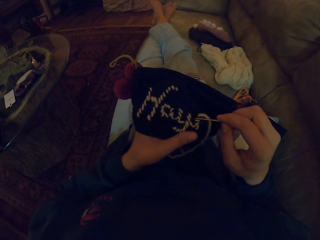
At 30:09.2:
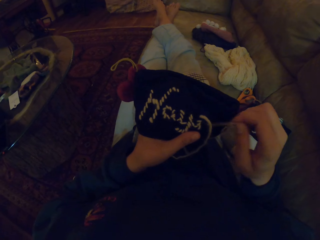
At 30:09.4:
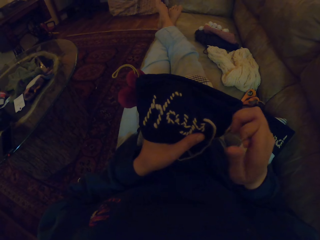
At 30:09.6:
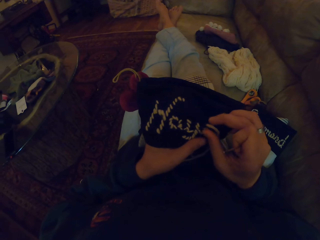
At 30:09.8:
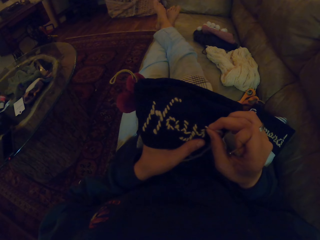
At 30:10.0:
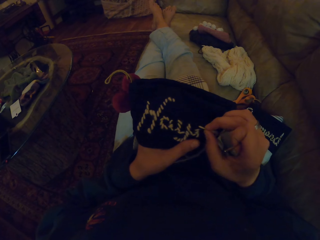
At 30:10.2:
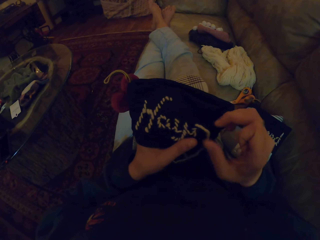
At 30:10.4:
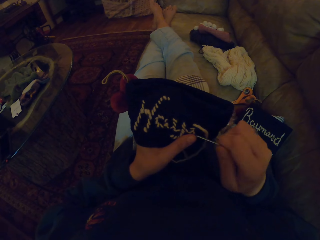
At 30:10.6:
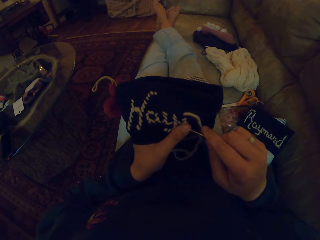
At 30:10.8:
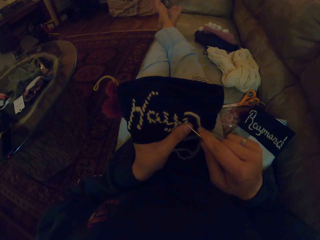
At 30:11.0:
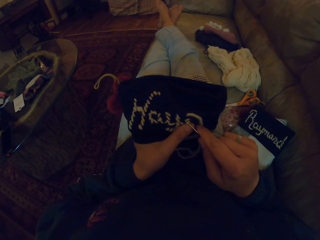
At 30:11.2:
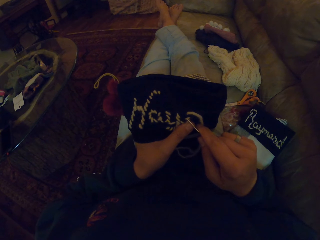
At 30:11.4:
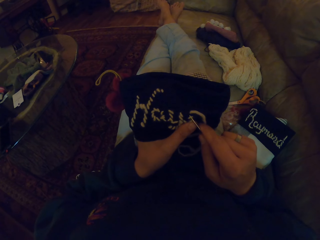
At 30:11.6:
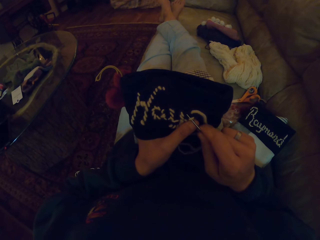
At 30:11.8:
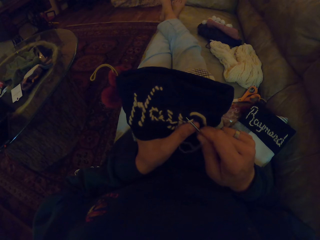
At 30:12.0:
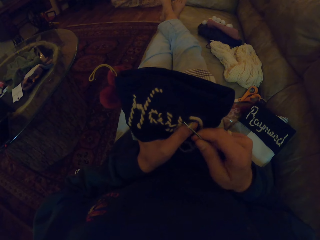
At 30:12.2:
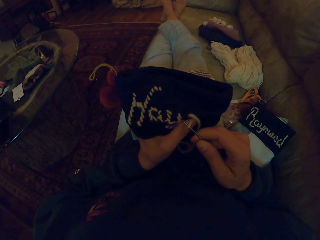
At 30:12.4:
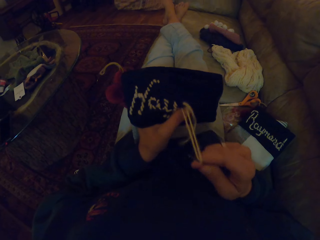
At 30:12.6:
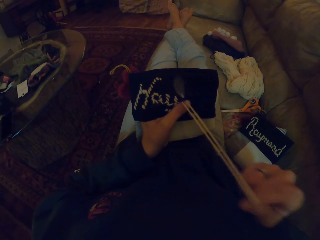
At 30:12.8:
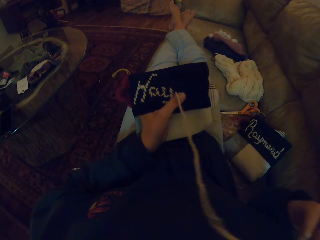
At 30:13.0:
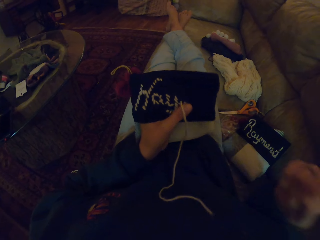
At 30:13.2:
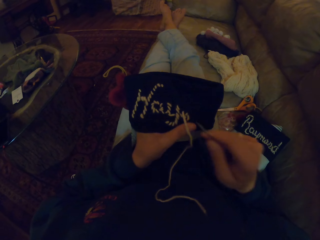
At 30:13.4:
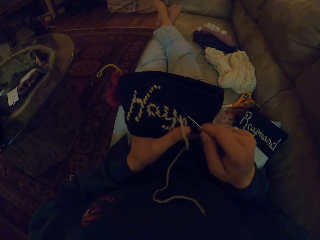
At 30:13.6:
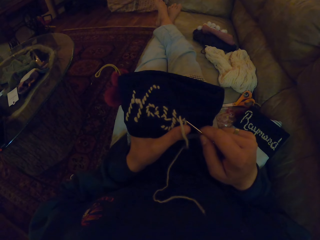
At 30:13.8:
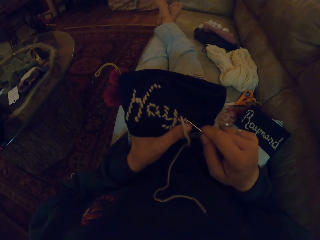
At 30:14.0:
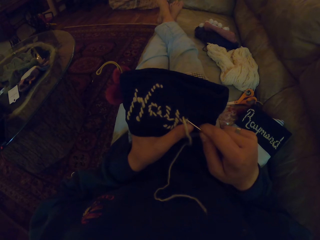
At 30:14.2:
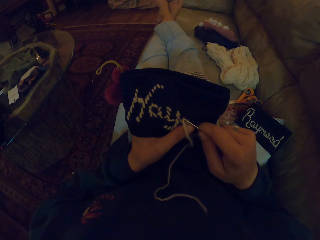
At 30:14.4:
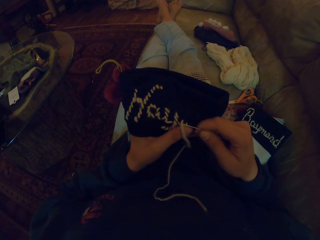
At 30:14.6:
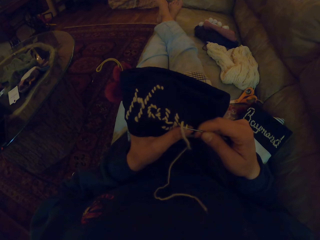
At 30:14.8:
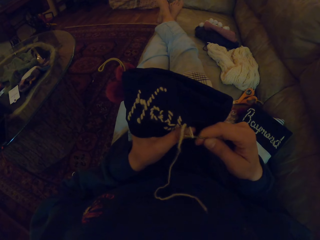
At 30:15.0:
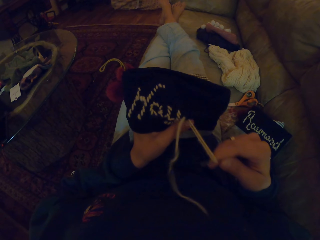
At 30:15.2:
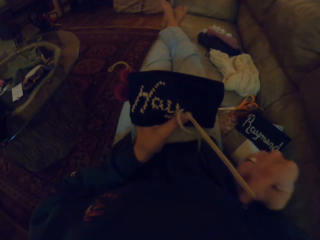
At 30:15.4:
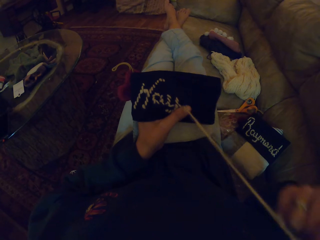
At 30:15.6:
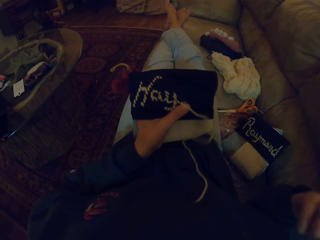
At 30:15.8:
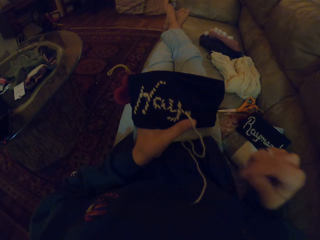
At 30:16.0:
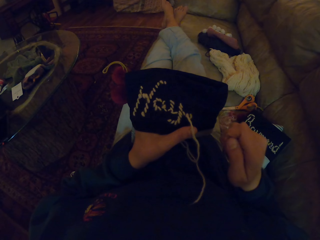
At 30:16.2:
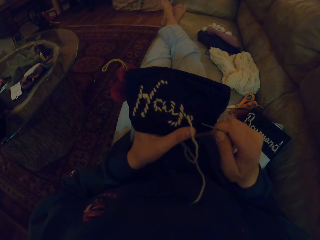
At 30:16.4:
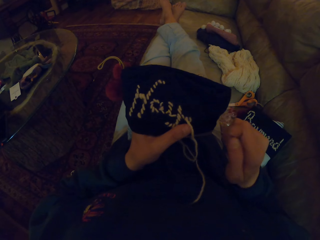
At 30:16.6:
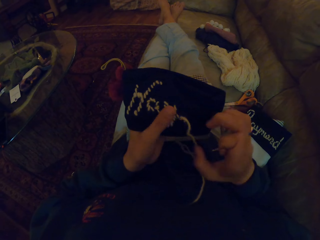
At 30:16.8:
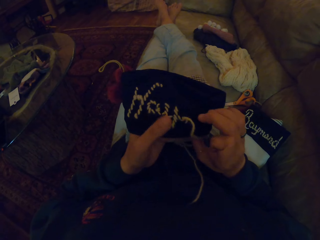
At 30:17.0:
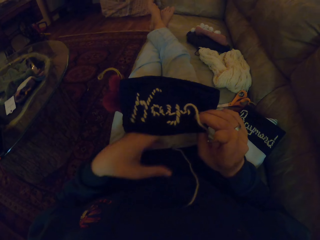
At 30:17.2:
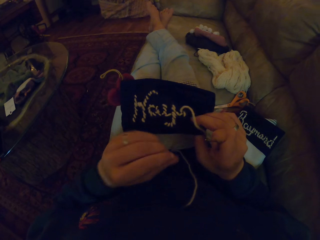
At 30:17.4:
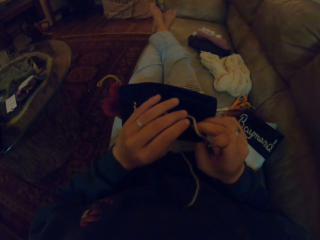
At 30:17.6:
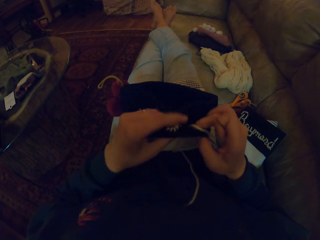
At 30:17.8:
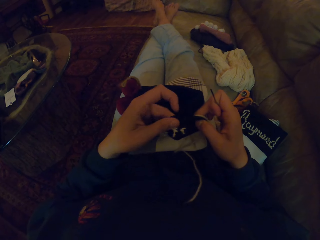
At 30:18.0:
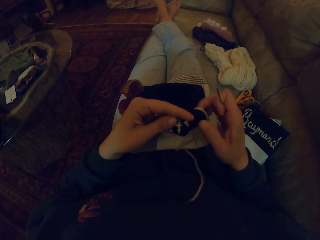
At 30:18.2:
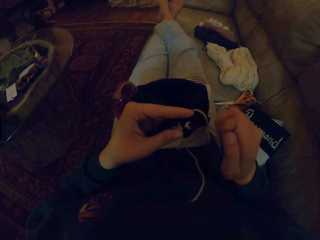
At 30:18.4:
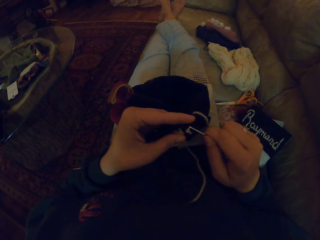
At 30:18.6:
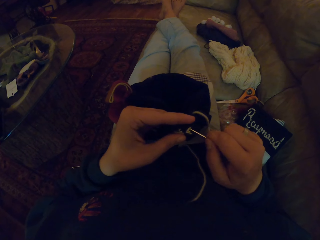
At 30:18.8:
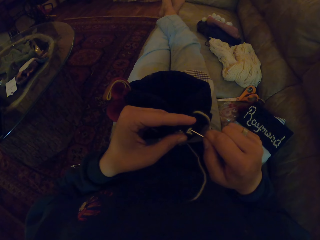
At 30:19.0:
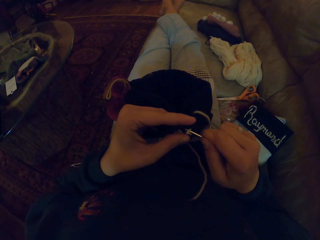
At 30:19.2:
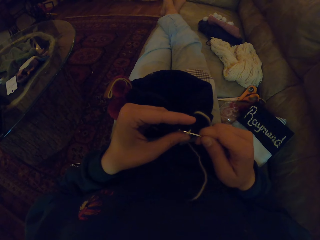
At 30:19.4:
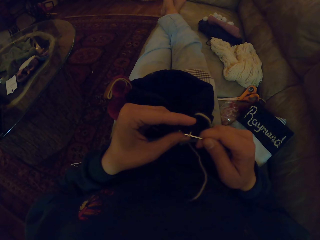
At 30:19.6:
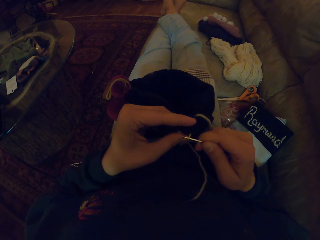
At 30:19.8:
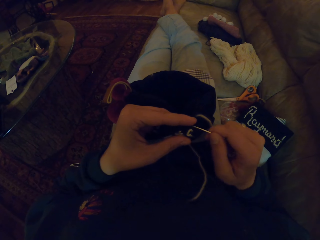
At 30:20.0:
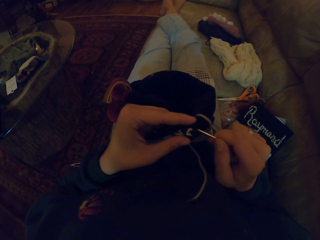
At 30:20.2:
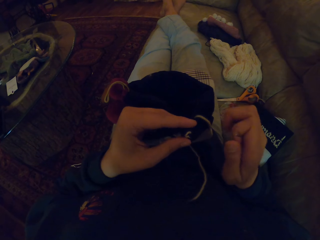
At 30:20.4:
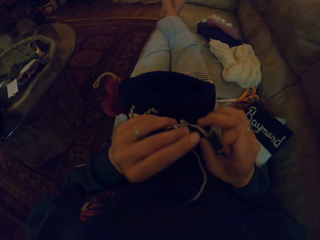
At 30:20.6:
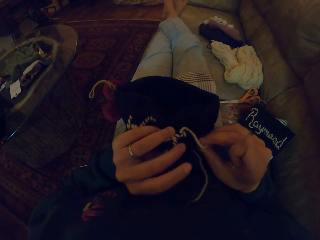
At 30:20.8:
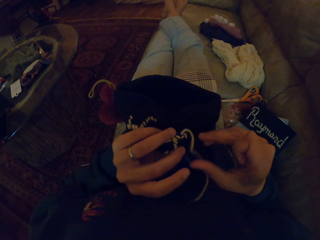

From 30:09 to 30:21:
The camera wearer touches the thread. They remove the thread. They adjust a cloth. They turn the bag. They adjust the thread.

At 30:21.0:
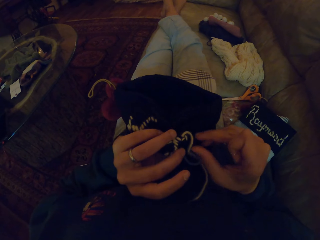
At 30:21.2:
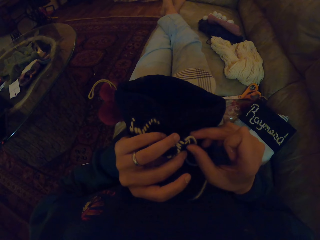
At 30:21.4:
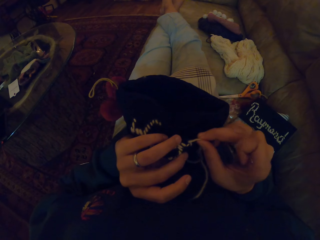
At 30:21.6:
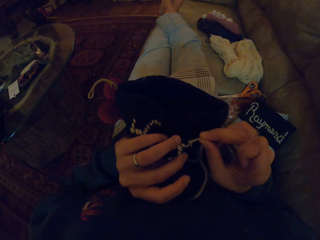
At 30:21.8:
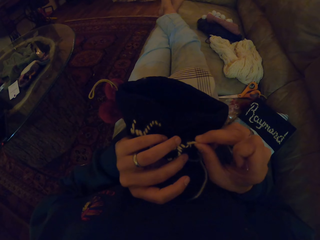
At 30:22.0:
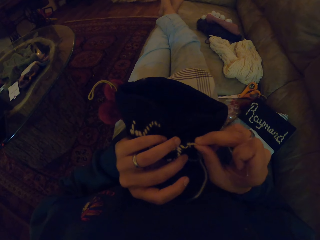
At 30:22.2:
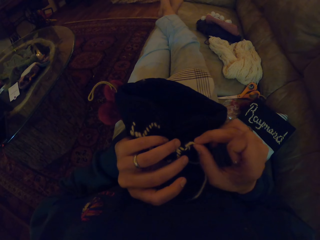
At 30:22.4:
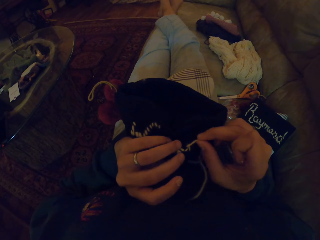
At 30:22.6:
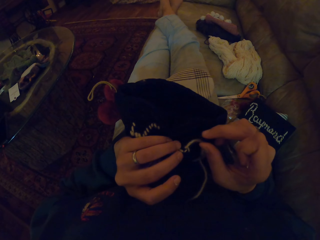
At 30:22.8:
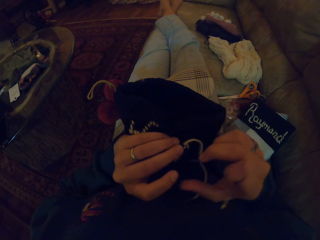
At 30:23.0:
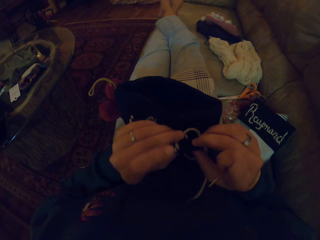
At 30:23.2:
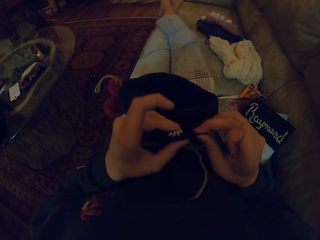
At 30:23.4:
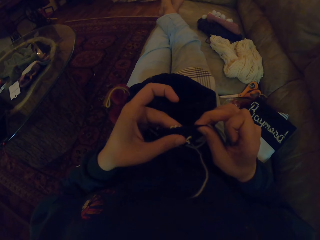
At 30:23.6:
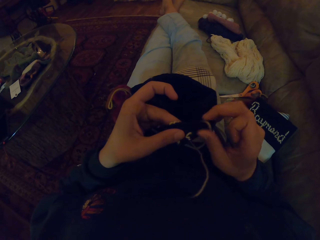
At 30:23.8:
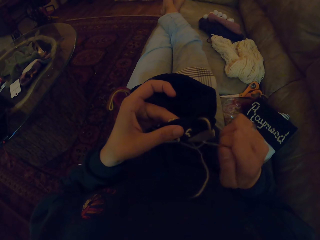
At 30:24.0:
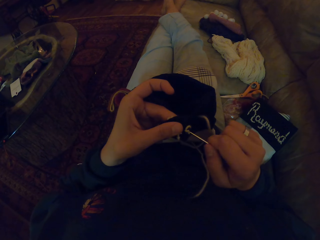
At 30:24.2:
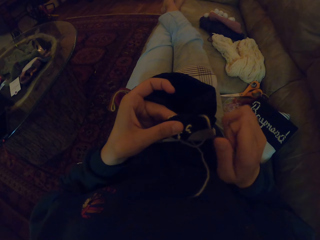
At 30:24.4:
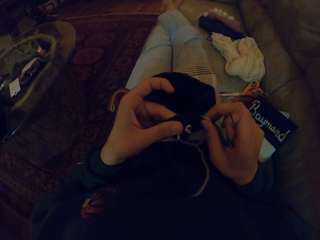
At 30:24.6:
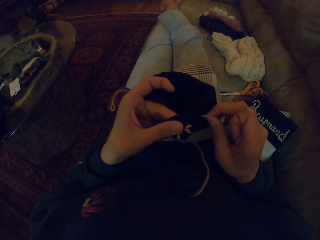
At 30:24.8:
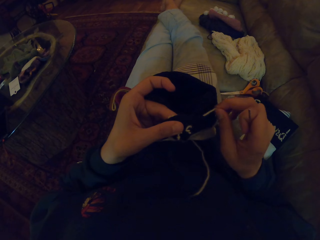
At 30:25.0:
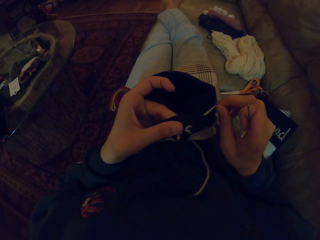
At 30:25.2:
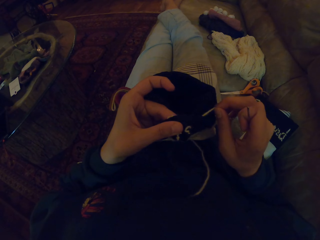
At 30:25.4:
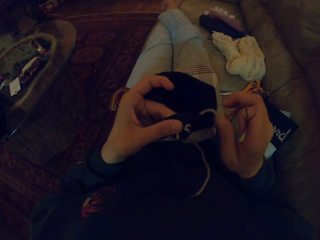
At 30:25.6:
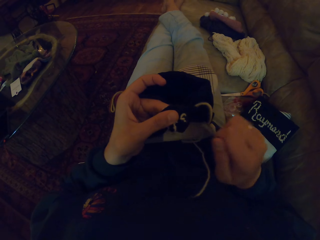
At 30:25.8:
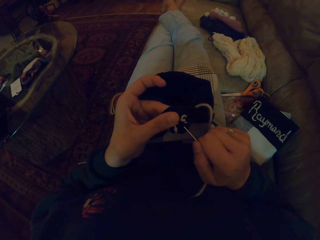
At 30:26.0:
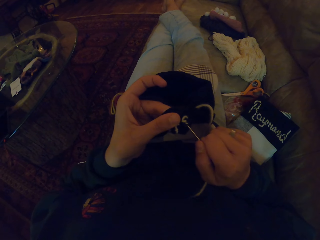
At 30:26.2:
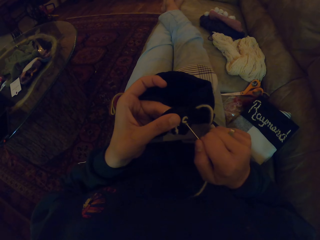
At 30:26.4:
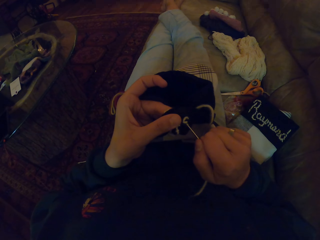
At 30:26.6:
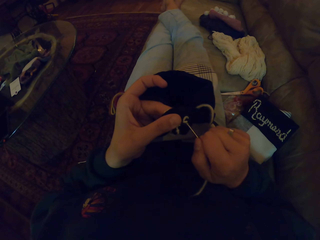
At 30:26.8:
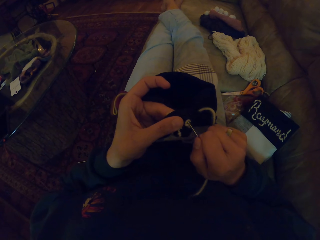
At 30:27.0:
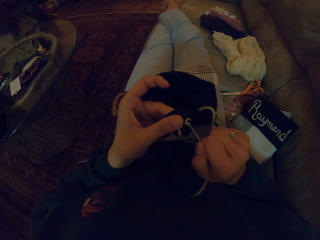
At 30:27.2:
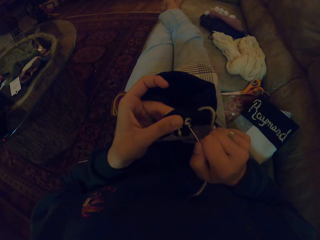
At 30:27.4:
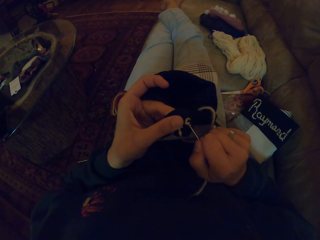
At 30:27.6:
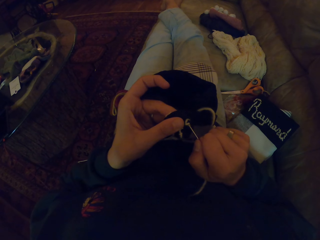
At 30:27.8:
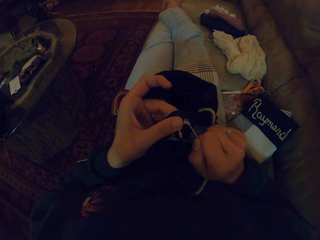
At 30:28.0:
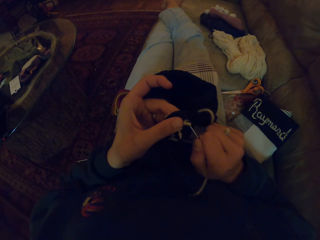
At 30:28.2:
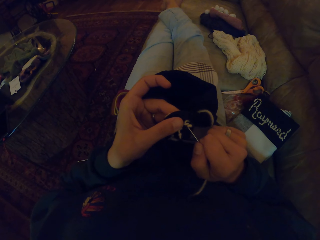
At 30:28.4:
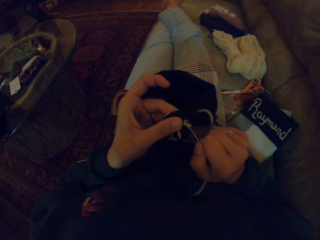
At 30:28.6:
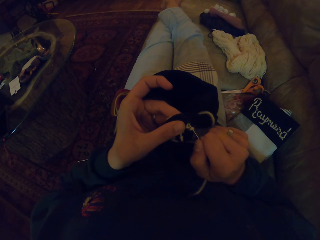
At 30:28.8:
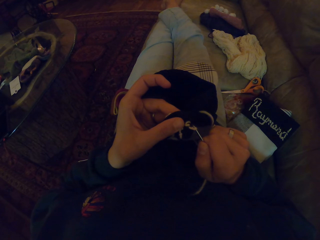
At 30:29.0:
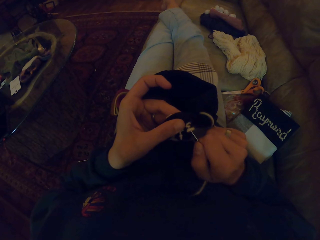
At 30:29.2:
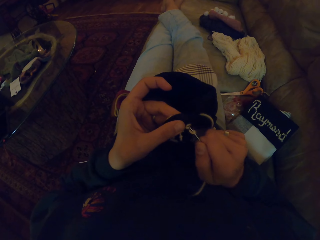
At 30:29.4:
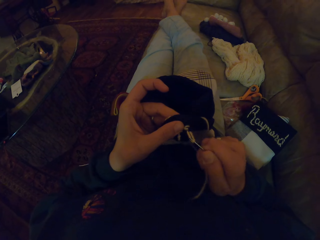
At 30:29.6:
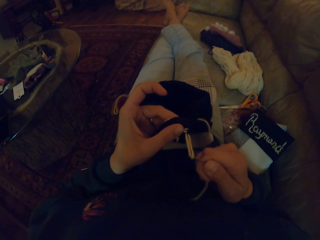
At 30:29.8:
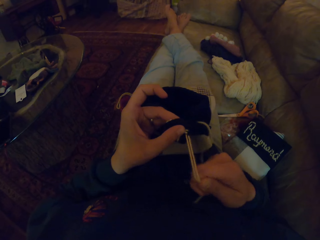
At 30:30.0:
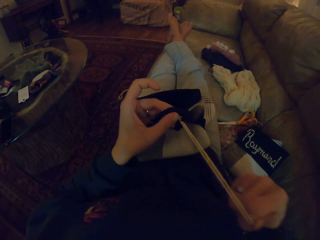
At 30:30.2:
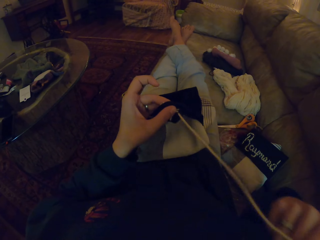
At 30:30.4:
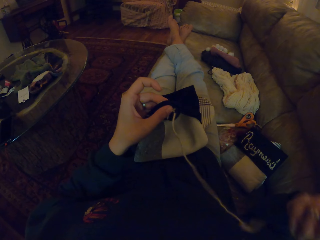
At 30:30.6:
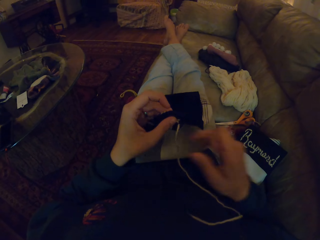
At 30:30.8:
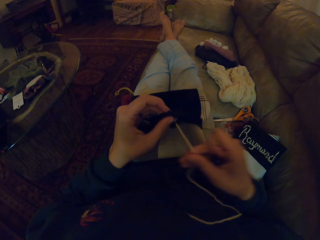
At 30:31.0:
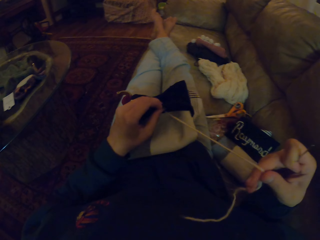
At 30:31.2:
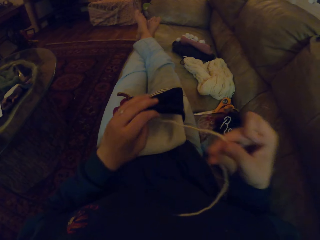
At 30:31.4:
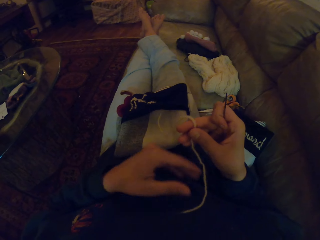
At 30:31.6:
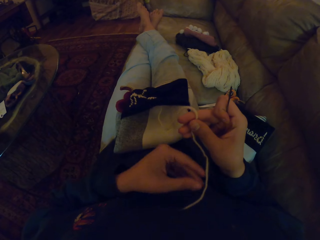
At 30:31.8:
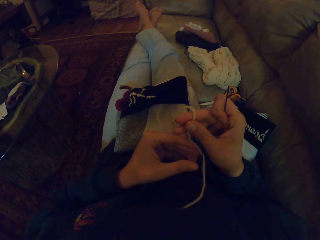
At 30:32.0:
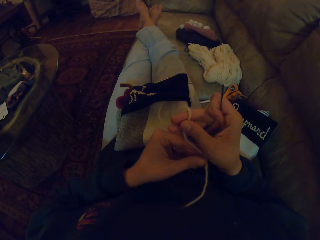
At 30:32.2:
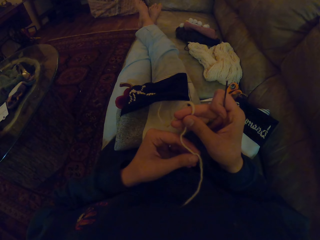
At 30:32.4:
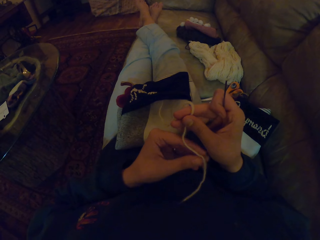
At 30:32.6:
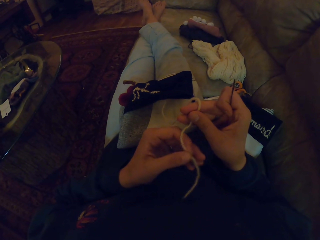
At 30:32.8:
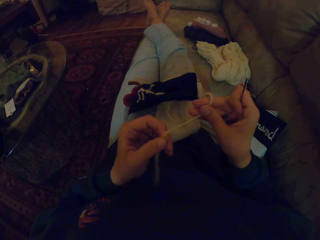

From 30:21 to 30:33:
The camera wearer touches the thread. They pull the thread. They remove the thread. They pull the thread.
